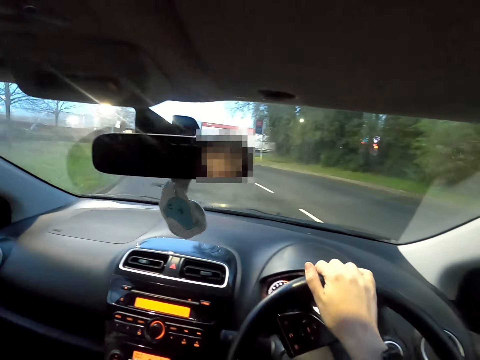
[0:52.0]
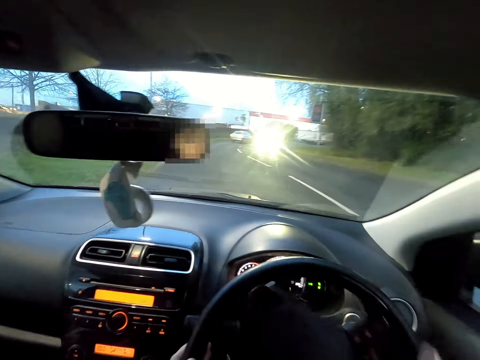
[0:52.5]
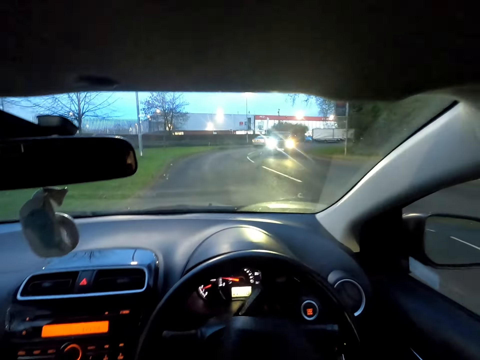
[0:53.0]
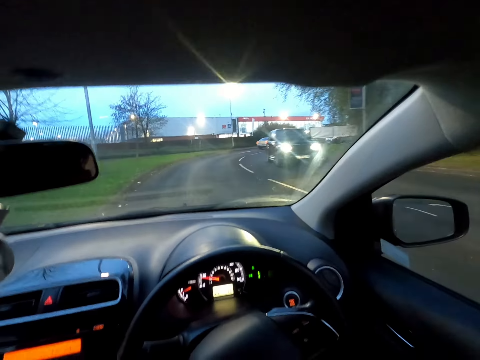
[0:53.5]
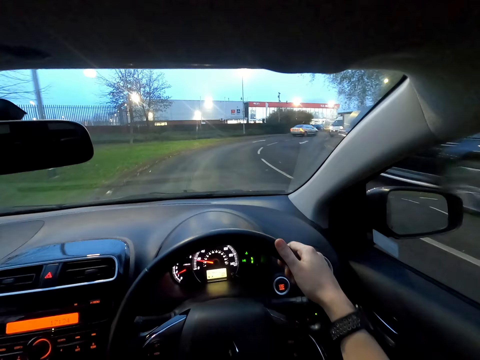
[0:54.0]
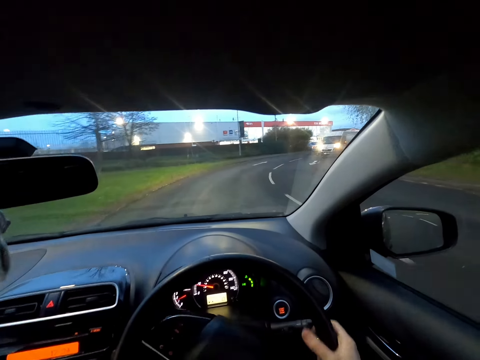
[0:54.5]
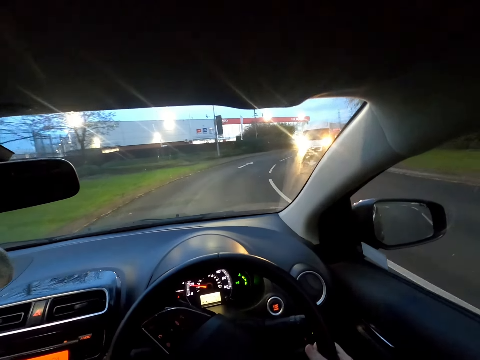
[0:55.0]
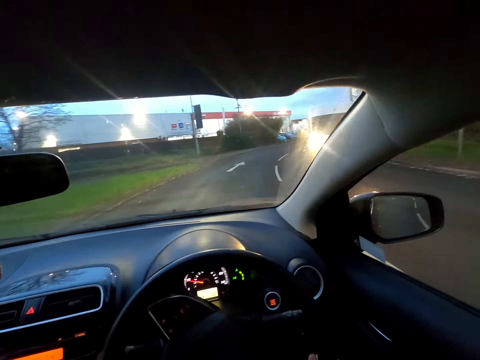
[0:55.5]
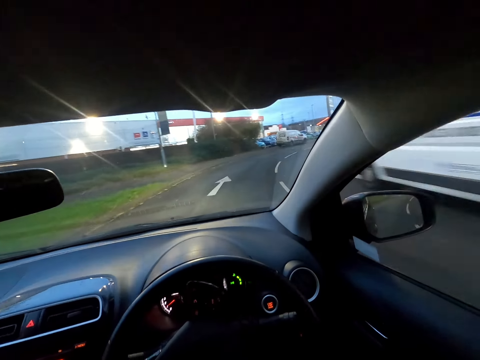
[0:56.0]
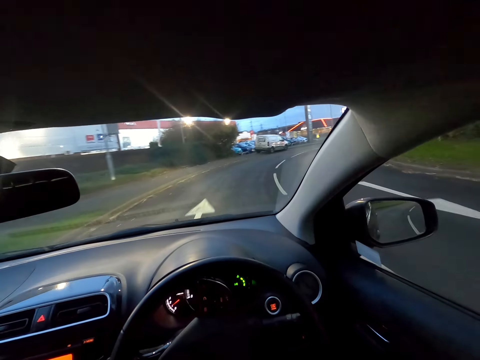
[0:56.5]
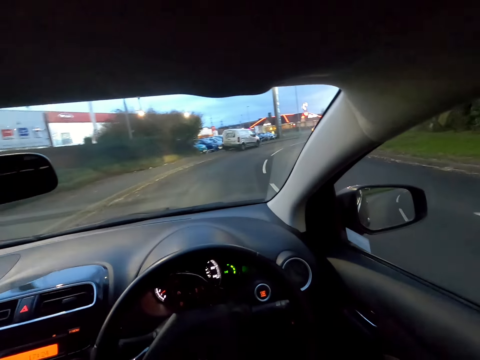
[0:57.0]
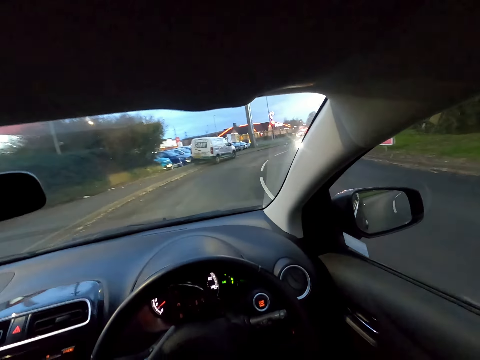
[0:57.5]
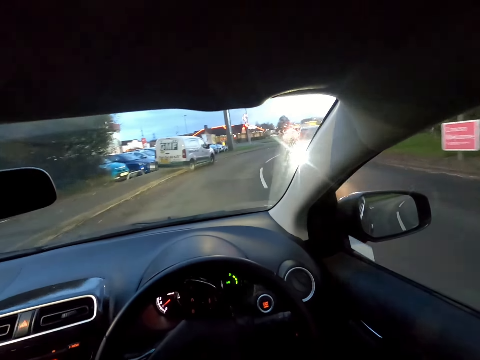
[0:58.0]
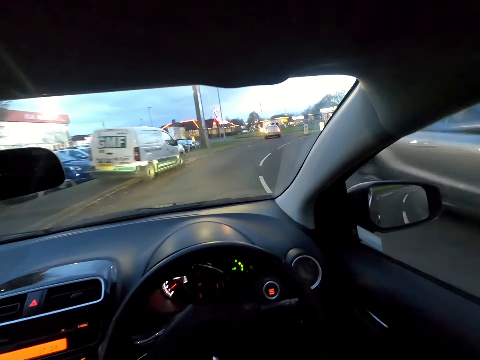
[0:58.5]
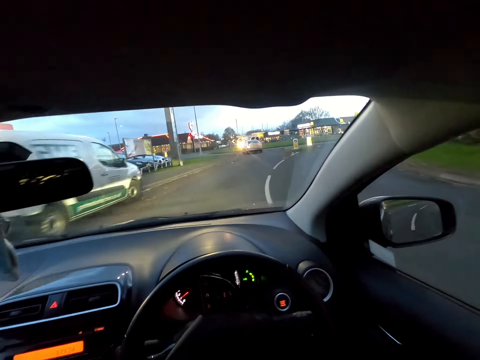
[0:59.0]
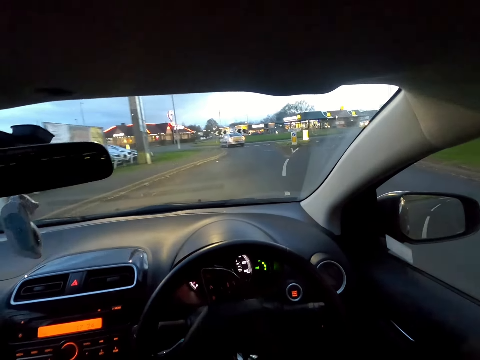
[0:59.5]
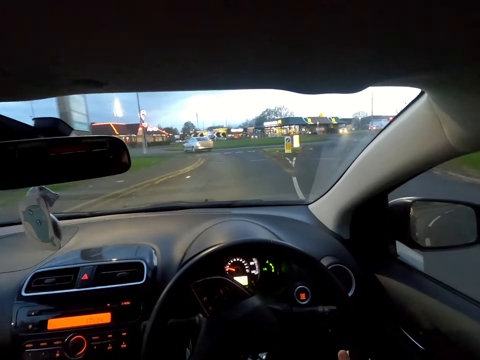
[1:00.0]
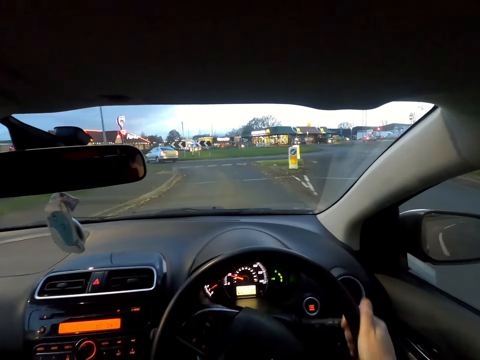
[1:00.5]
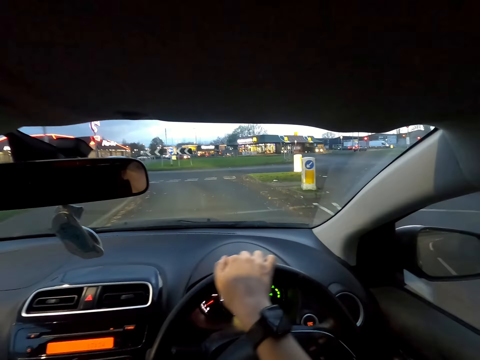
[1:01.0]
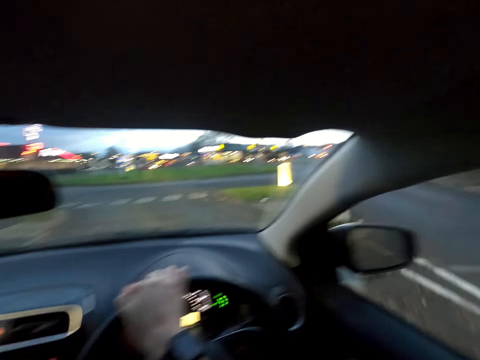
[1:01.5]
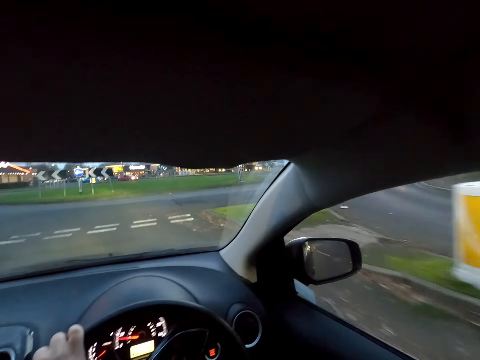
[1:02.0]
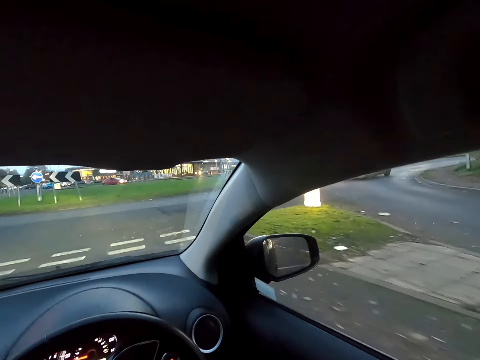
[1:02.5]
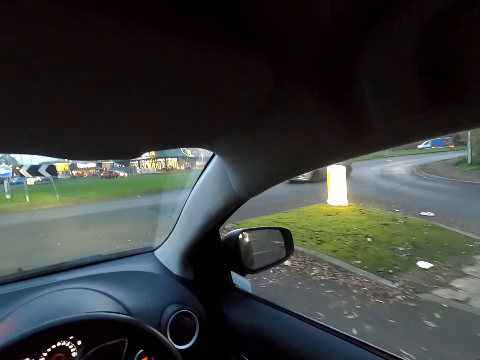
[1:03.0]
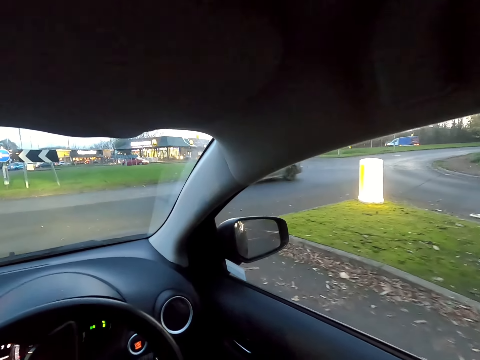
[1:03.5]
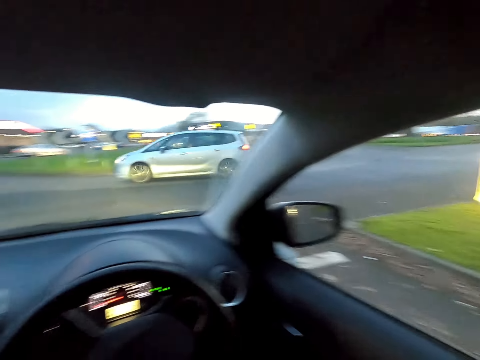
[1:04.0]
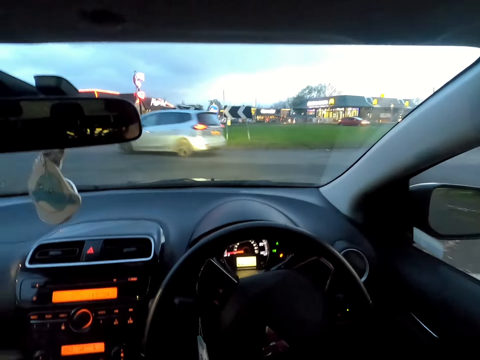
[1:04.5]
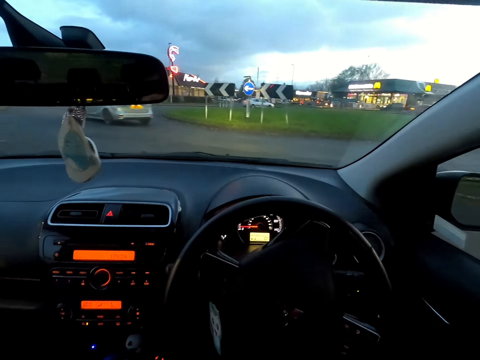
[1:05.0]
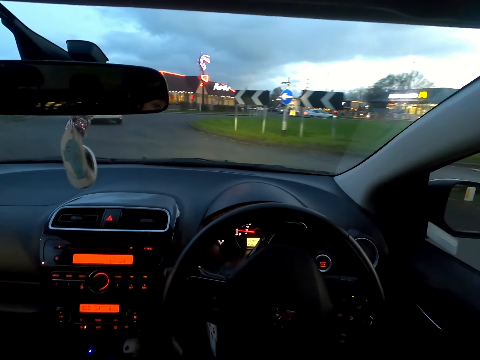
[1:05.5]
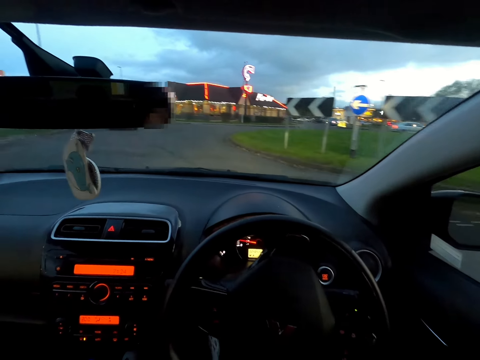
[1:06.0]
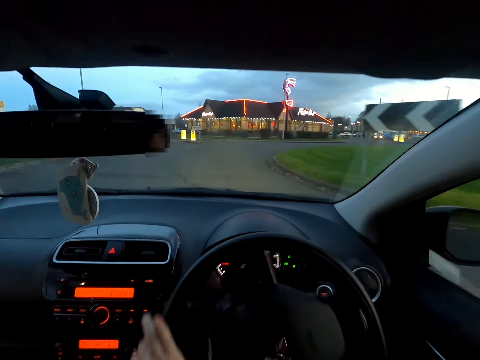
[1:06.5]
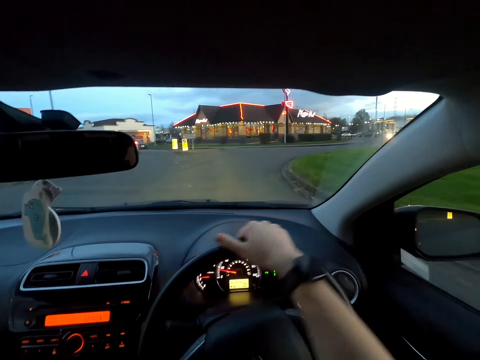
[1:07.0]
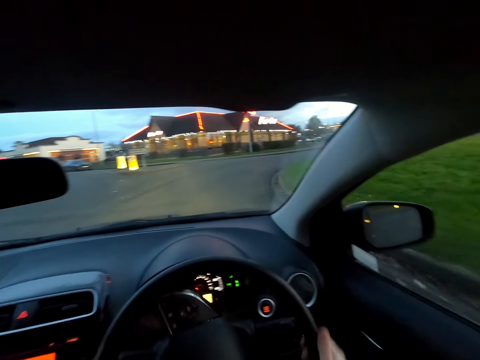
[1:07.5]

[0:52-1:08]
The camera wearer drives past a black car. They drive past a white bus. They drive past a gray car. A gray car drives past the camera wearer.

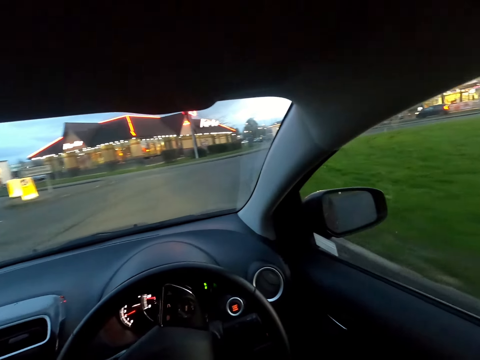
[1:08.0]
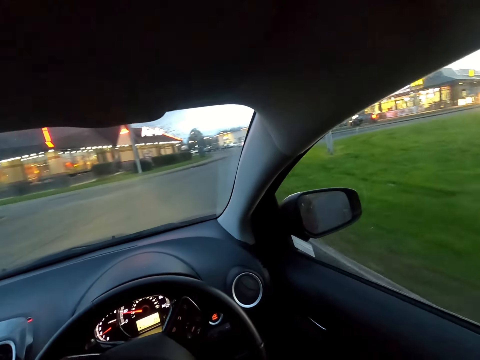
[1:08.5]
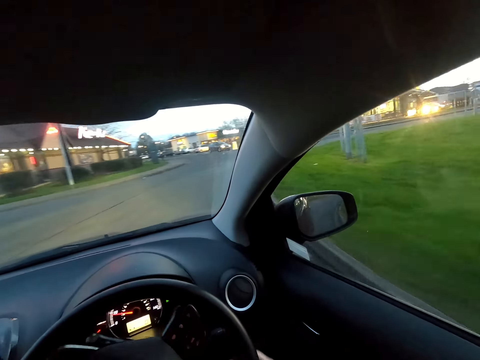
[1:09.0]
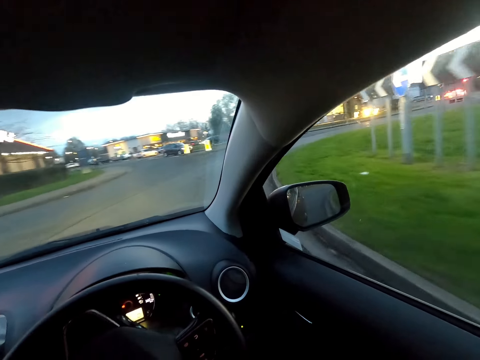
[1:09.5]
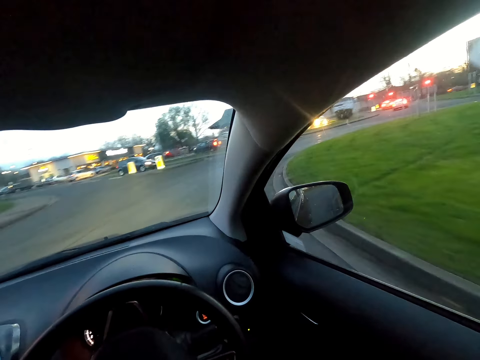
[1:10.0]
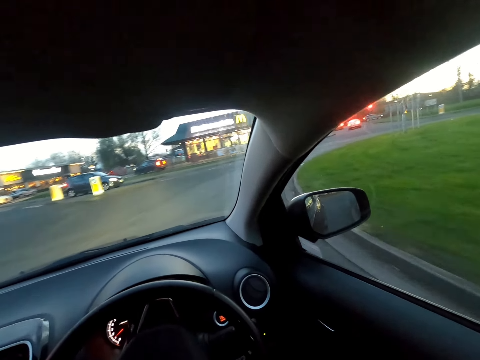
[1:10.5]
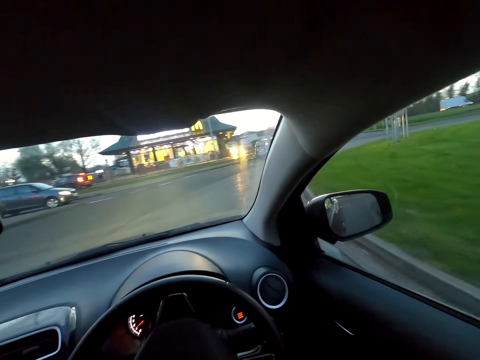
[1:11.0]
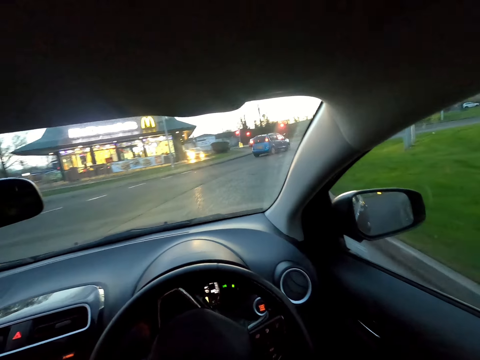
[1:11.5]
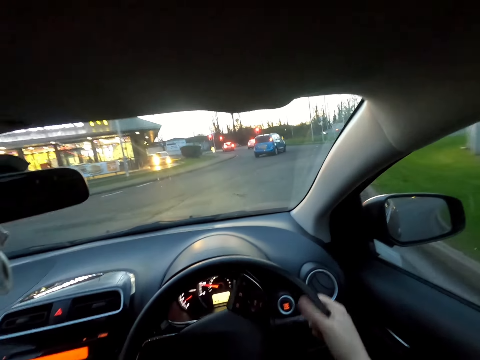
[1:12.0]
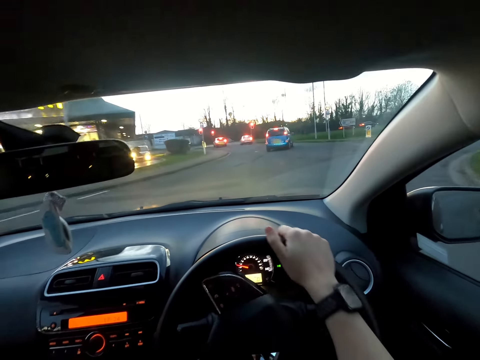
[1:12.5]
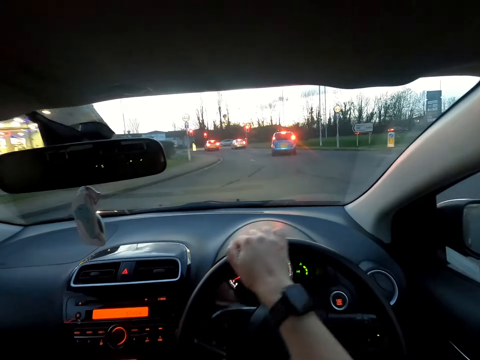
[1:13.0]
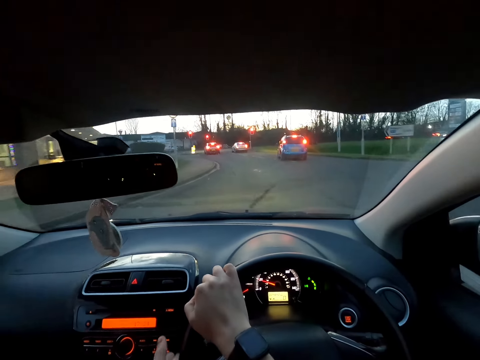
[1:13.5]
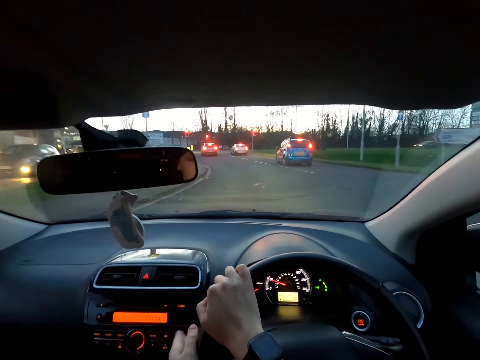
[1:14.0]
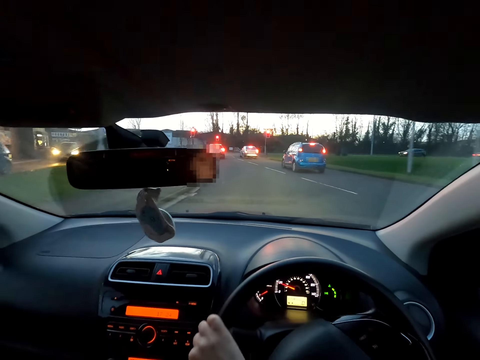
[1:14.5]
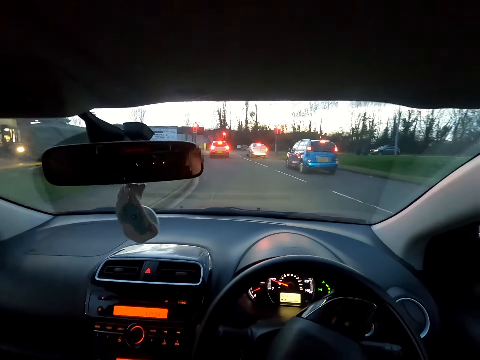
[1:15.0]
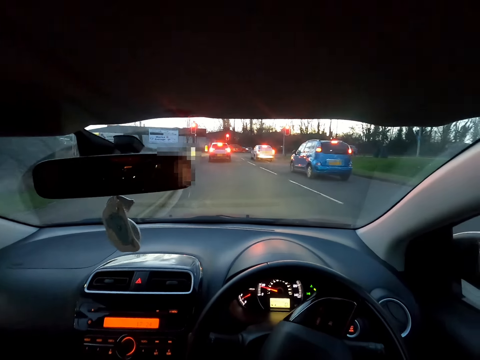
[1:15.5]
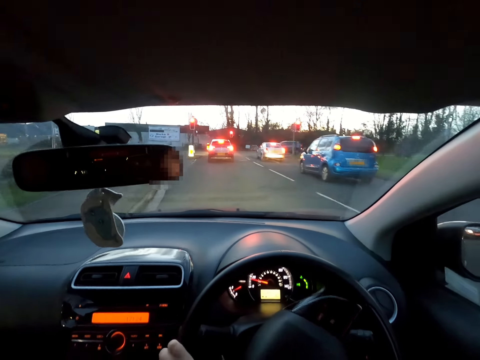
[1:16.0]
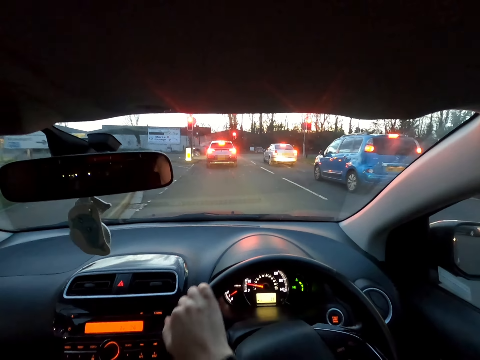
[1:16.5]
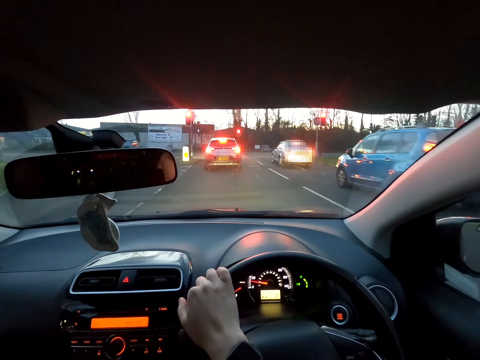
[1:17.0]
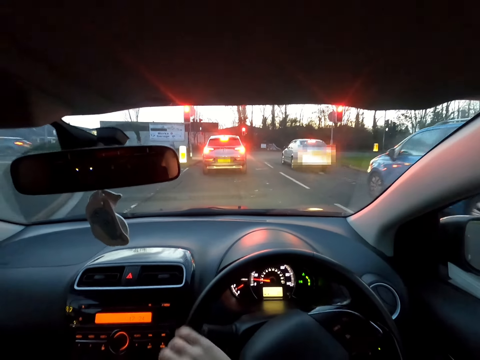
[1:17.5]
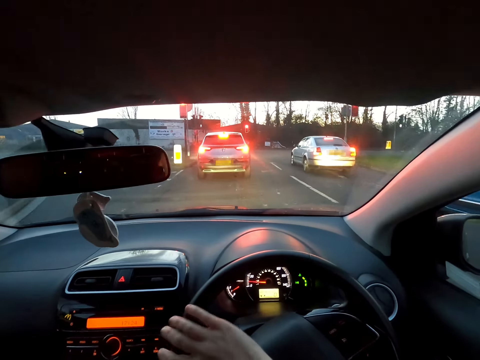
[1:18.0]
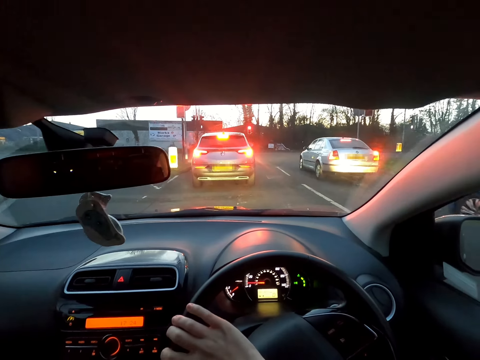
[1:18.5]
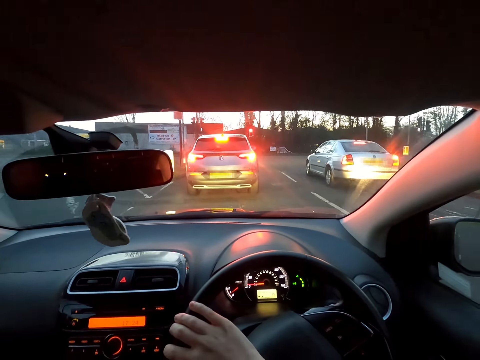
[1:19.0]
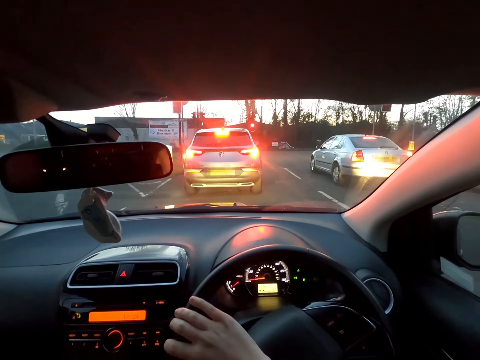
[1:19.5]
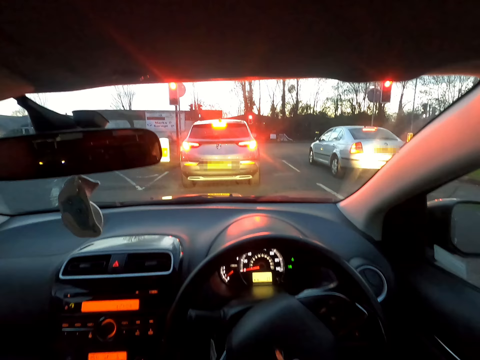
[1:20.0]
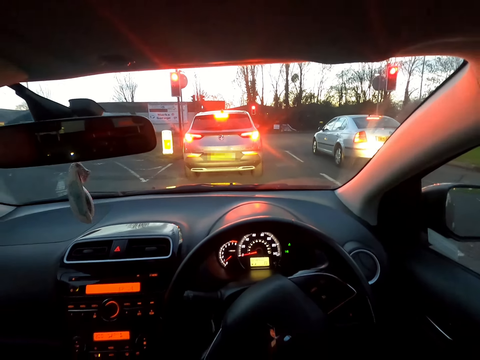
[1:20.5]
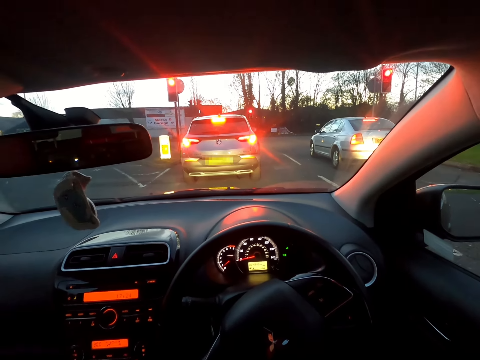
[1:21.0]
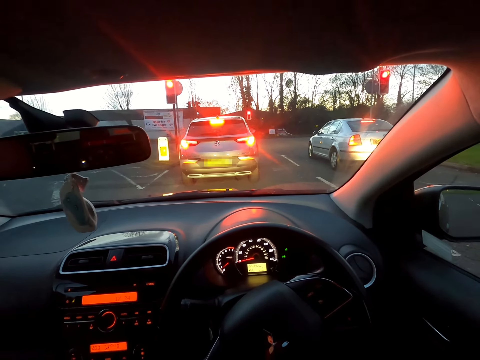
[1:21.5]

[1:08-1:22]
The camera wearer drives past a blue car. He stops the car with his right hand on the steering wheel. He removes his right hand from the steering wheel.
